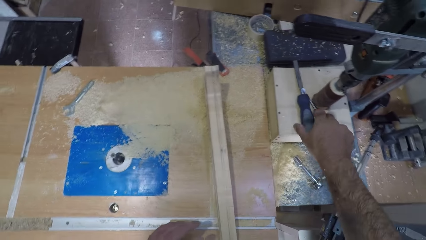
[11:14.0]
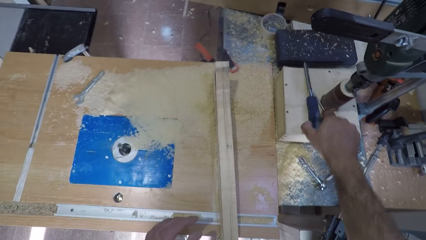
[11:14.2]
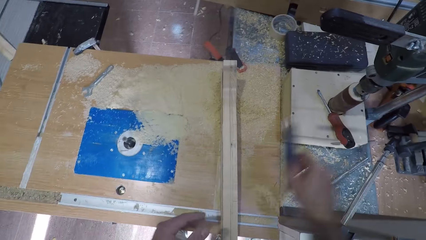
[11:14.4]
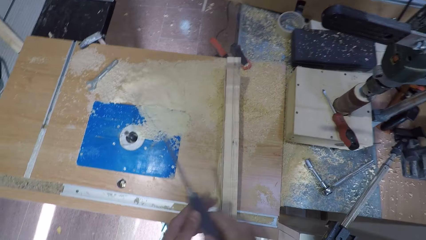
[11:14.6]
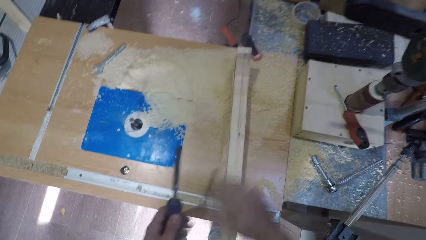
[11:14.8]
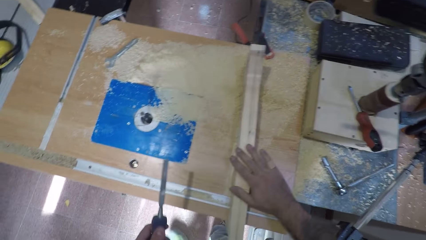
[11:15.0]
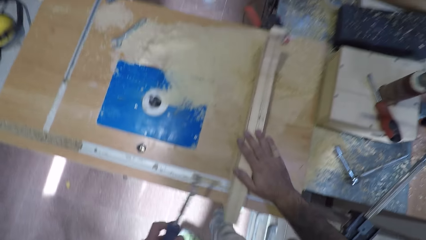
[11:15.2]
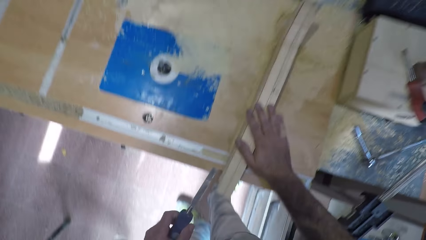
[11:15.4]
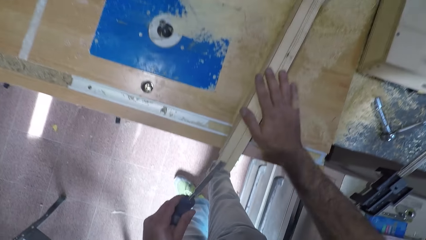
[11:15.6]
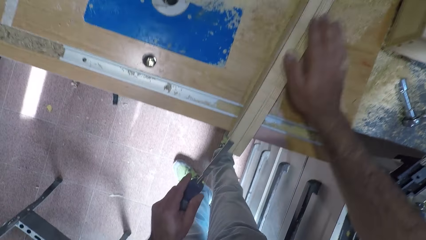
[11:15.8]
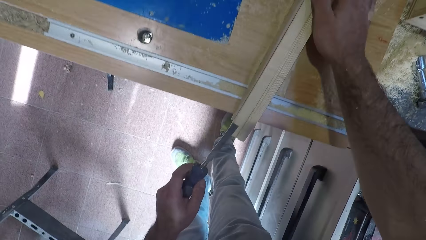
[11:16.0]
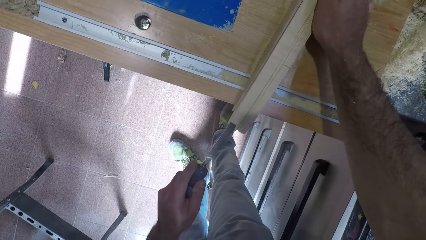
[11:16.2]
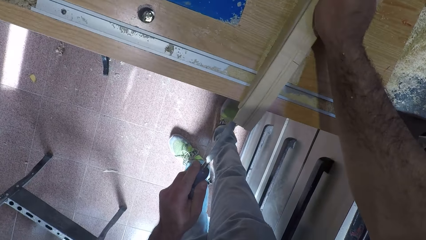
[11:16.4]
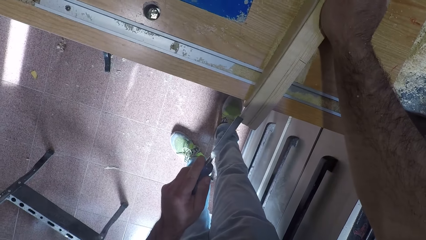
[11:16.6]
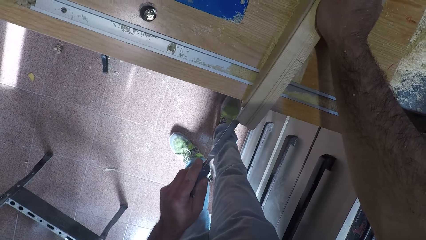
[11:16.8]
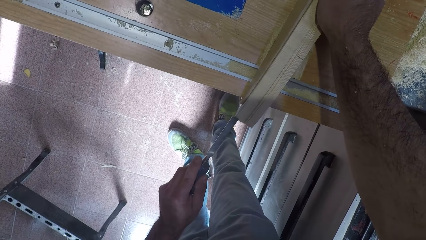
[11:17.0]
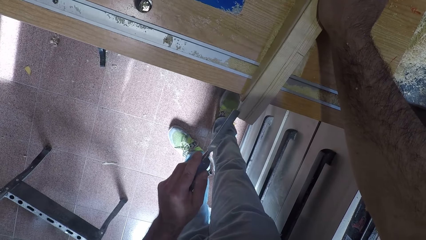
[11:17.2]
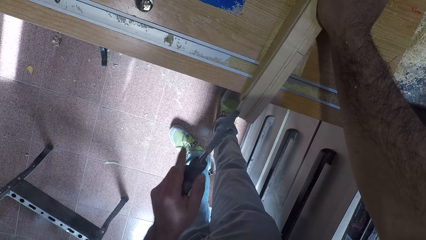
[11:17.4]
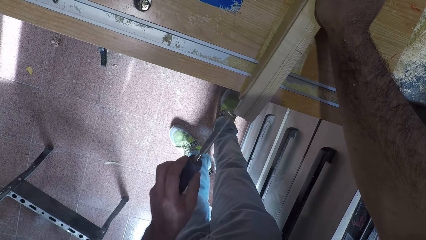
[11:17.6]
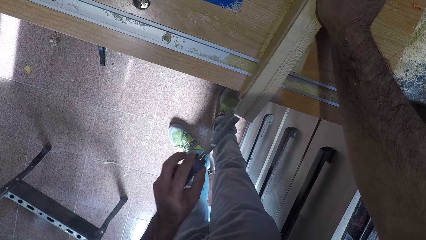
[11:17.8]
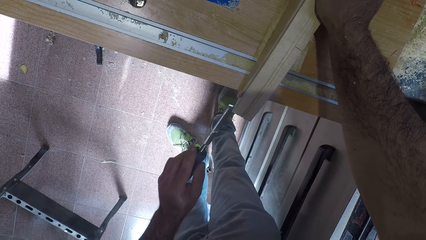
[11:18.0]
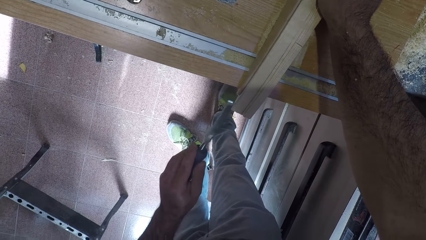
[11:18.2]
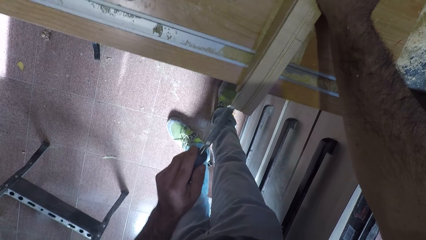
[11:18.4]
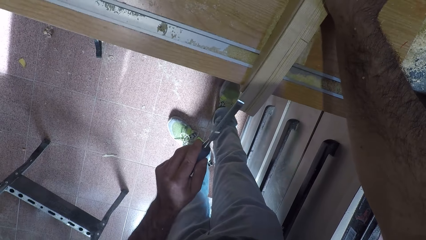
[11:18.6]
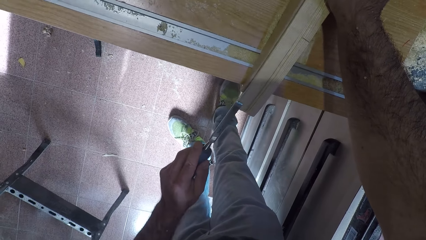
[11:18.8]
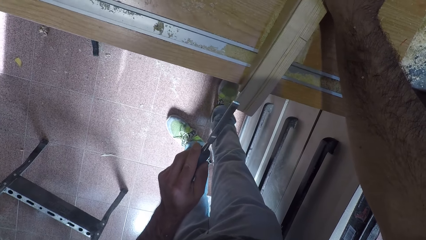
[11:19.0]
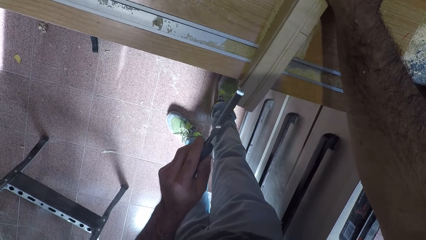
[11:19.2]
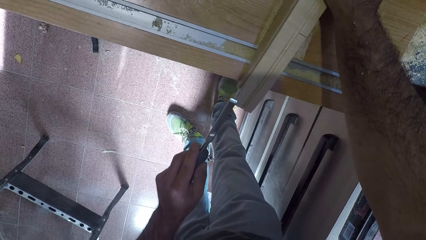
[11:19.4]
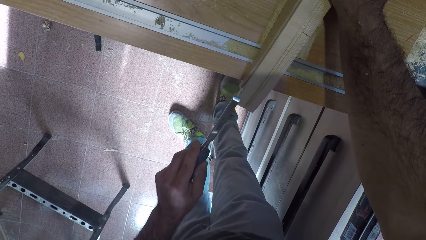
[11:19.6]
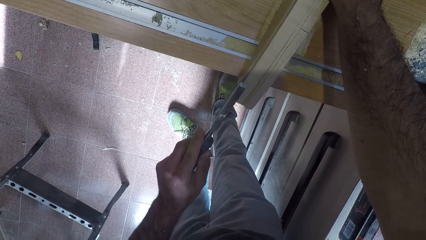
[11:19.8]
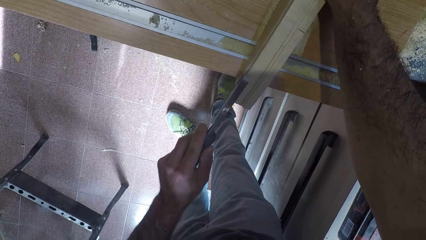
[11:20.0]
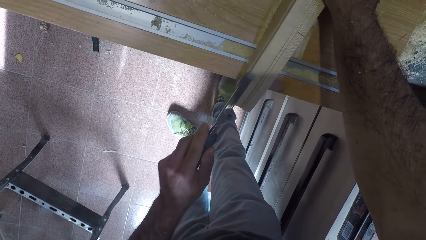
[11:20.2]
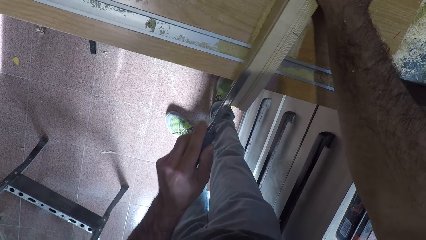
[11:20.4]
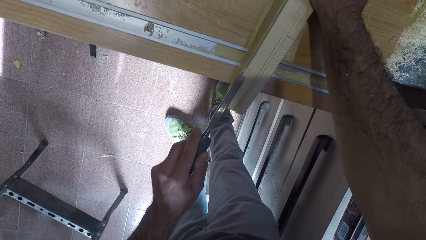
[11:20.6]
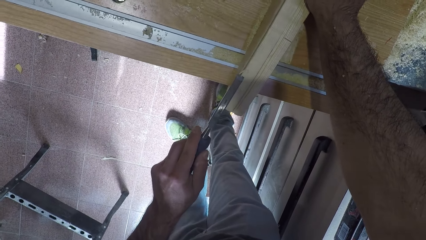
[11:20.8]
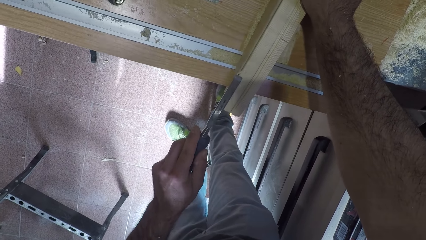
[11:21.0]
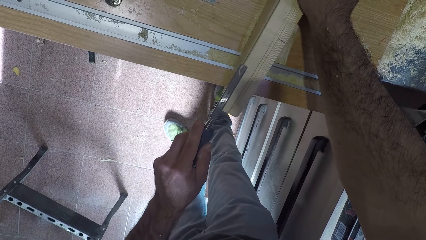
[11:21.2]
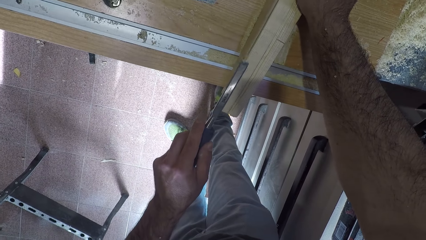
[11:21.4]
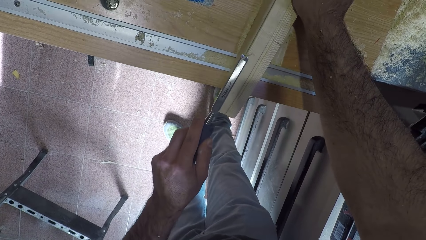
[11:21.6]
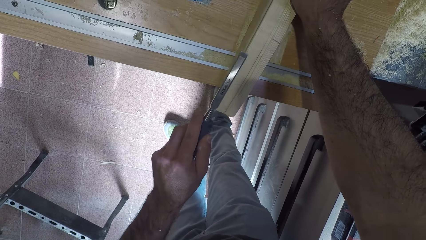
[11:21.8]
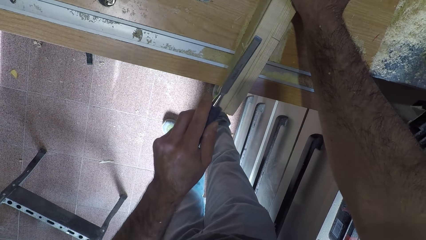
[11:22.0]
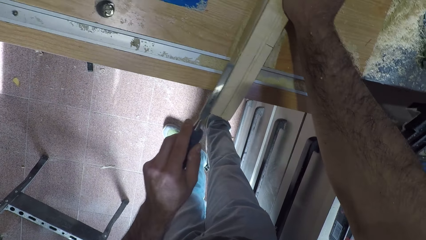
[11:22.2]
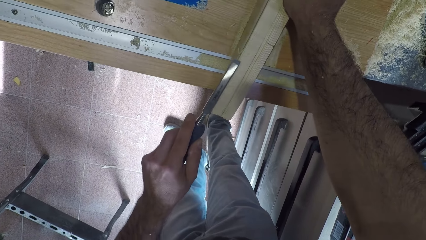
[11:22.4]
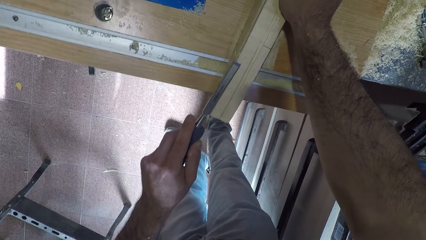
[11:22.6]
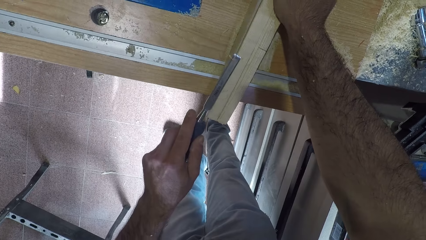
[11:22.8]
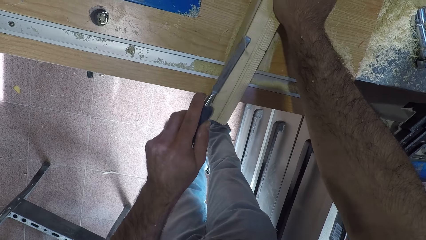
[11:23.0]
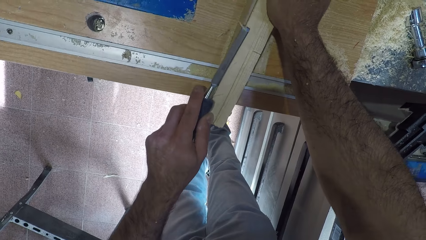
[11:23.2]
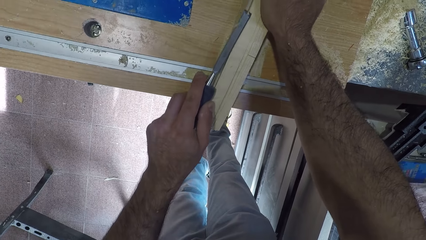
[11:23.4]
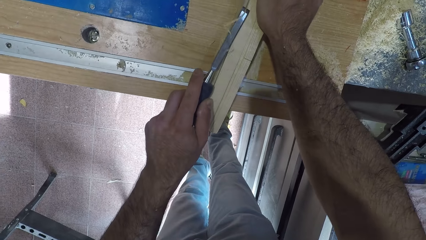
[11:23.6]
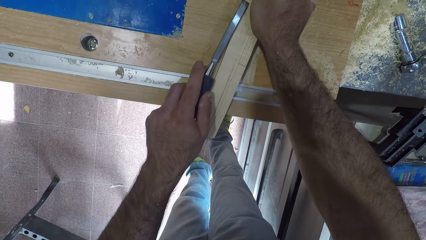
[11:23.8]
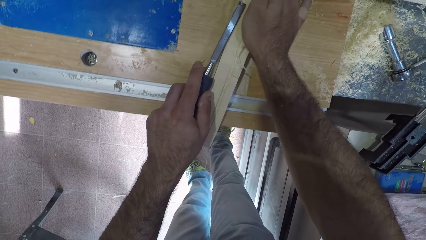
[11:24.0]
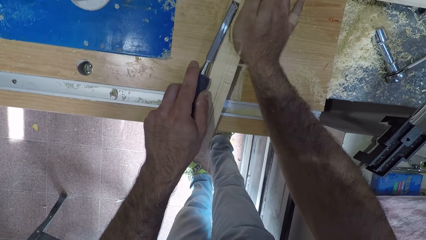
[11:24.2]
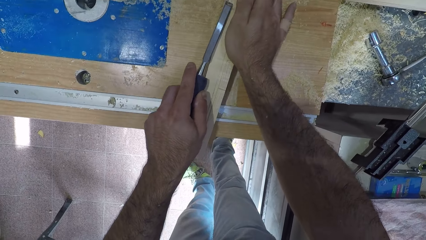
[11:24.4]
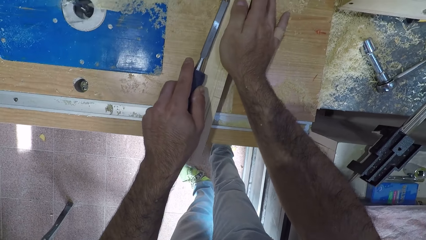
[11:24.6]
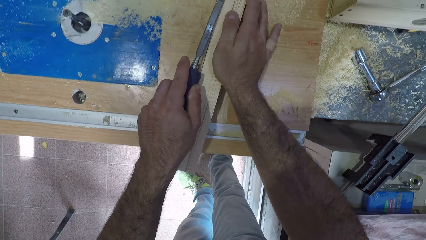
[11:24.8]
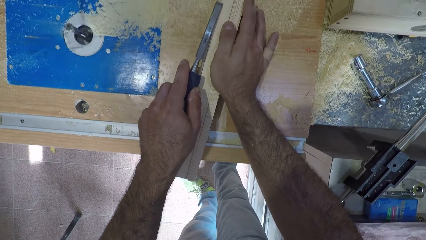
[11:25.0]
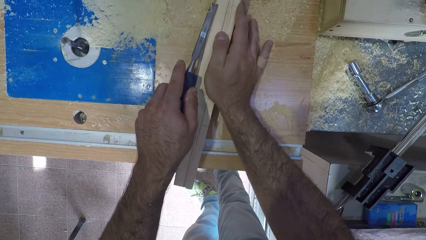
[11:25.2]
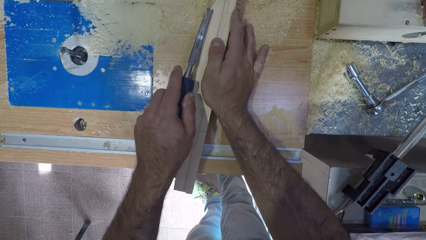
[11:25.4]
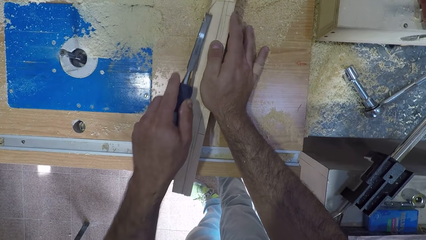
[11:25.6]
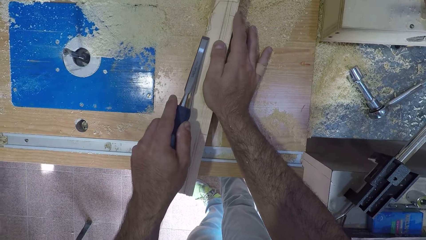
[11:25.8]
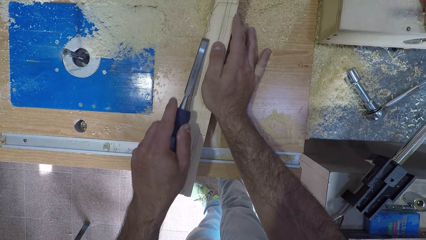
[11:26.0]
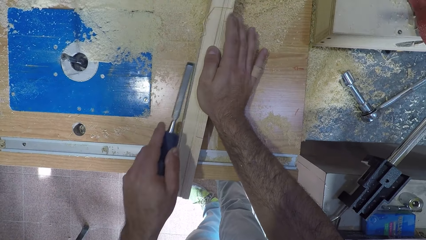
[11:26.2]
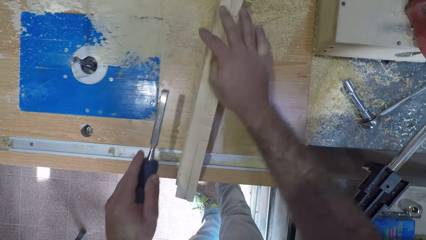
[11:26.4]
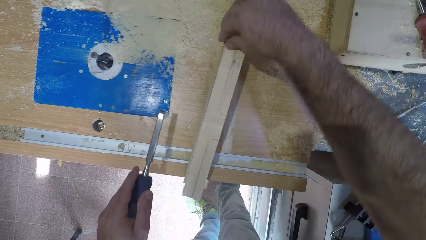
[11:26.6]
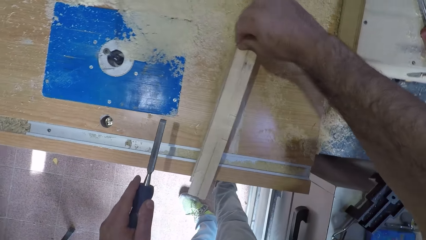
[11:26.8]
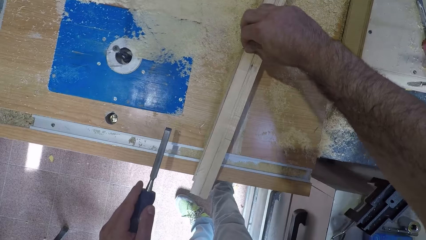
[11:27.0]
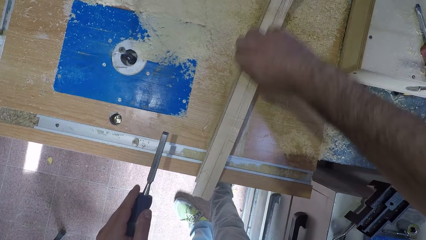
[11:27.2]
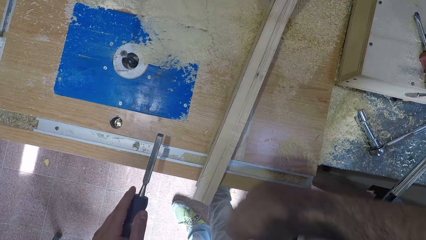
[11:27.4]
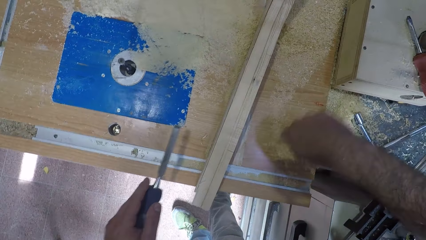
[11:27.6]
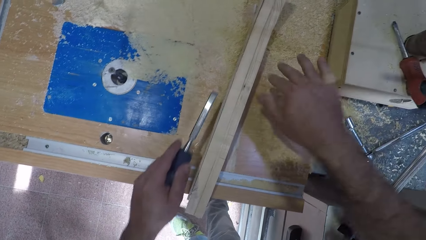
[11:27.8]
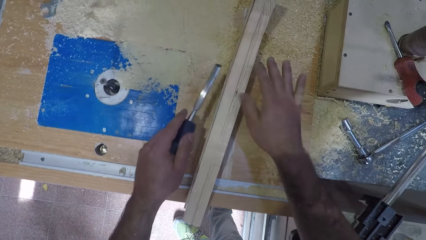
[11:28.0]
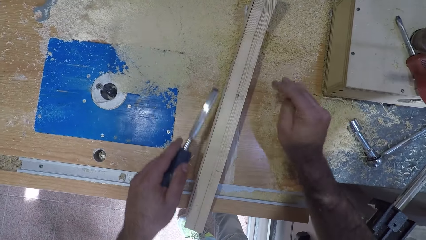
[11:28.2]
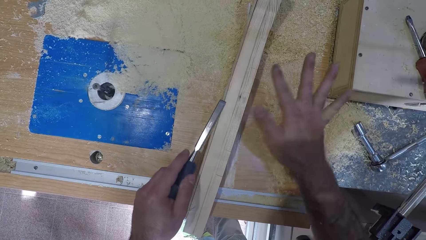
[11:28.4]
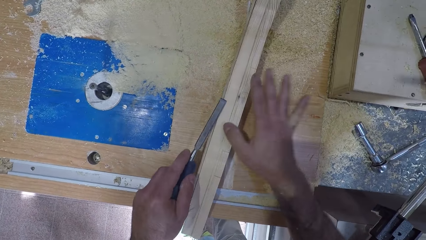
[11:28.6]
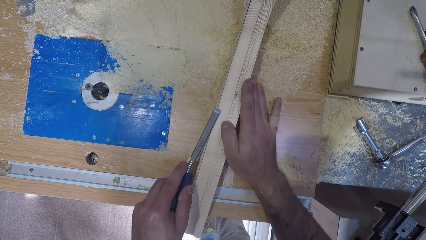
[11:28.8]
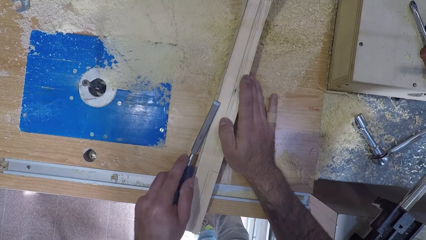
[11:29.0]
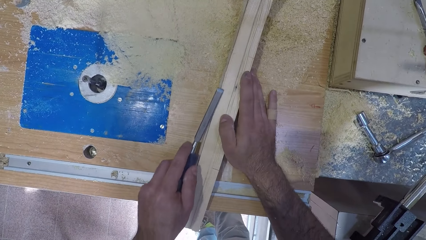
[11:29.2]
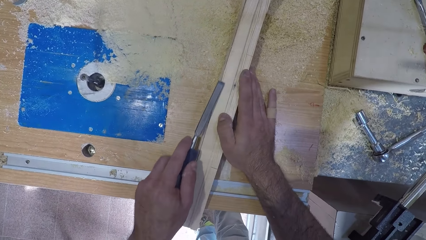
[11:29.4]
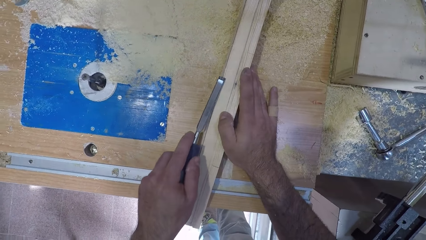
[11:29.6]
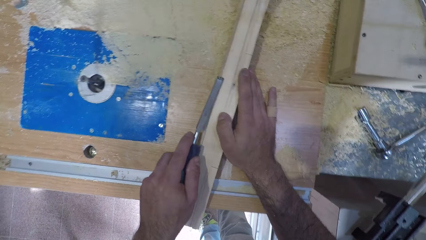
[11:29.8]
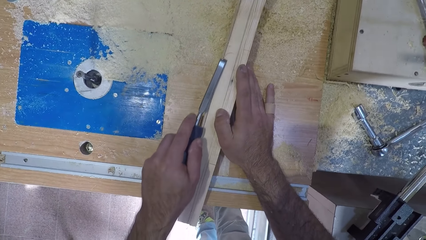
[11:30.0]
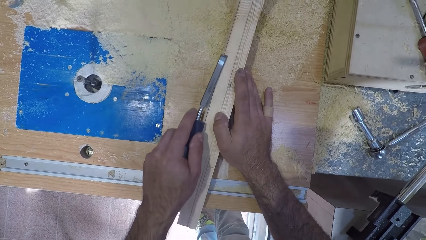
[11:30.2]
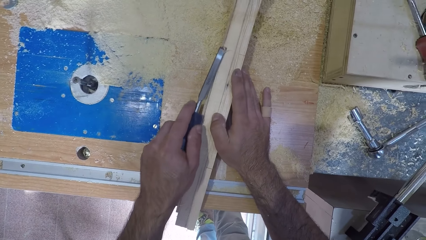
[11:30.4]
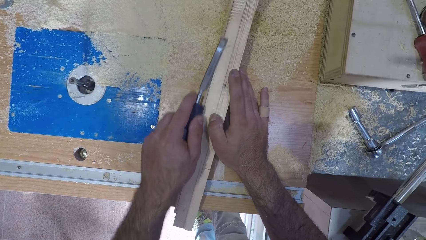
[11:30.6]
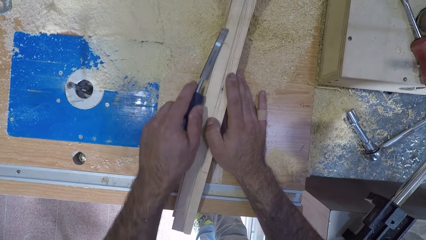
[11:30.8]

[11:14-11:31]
The camera wearer picks up a chisel on the table. He passes the chisel to his left hand. He touches the wood with his right hand. He holds down the timber. He trims the wood with the chisel. He removes sawdust on the wood with his right hand. He dumps the wood shaving. He smoothens the timber on the router table. He trims again with the chisel.
